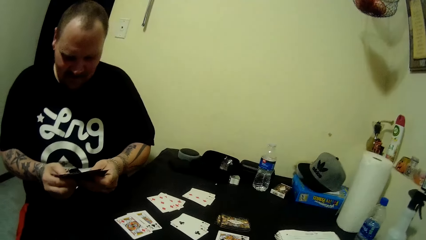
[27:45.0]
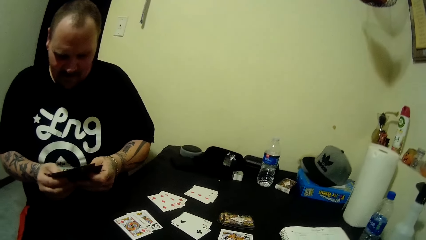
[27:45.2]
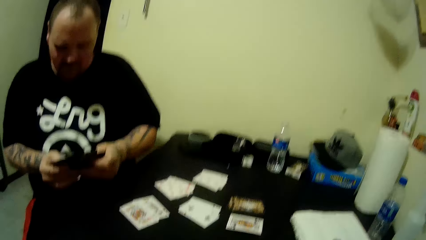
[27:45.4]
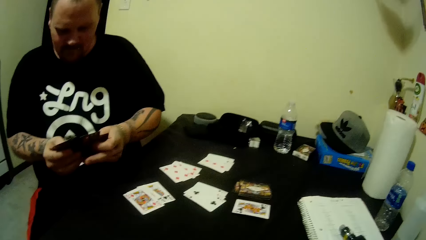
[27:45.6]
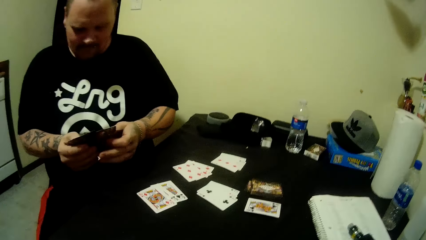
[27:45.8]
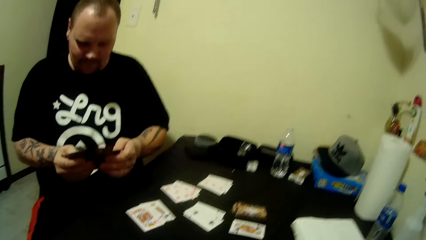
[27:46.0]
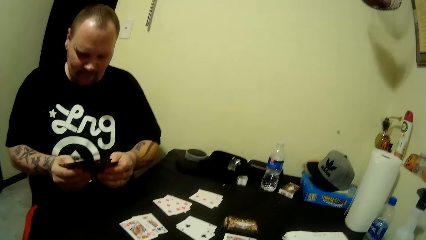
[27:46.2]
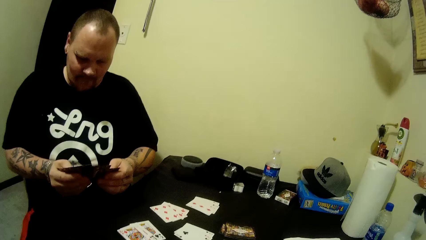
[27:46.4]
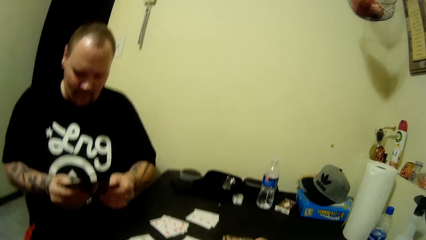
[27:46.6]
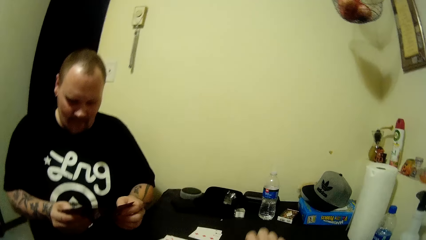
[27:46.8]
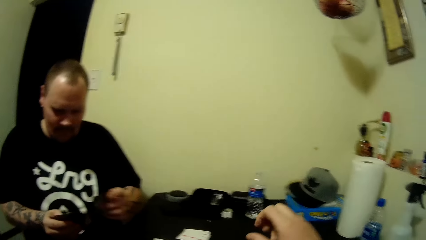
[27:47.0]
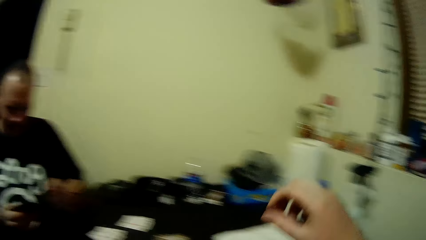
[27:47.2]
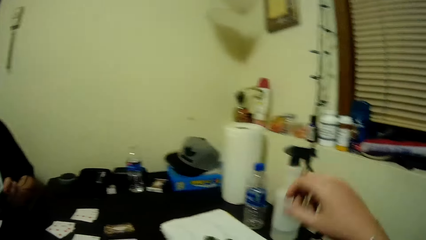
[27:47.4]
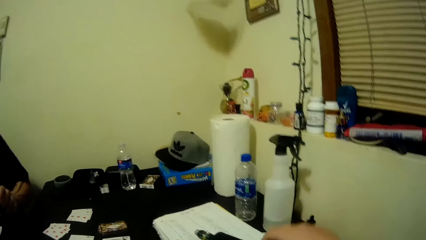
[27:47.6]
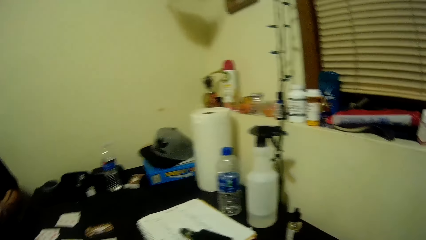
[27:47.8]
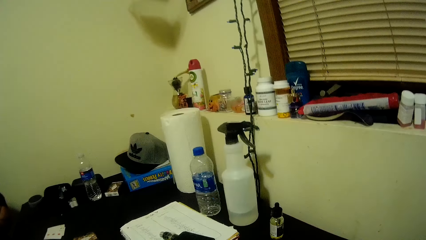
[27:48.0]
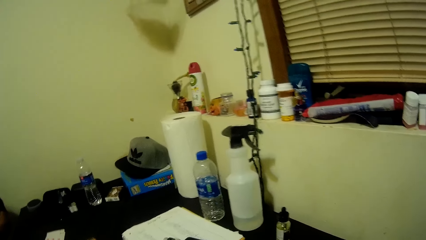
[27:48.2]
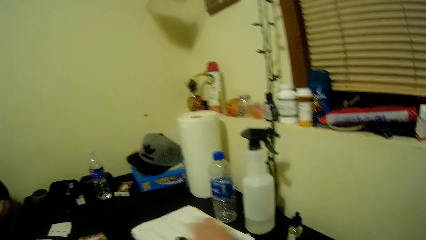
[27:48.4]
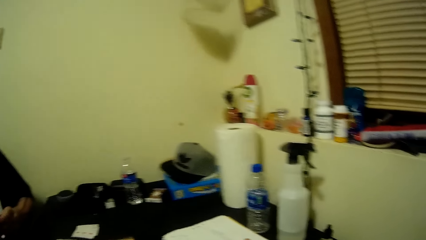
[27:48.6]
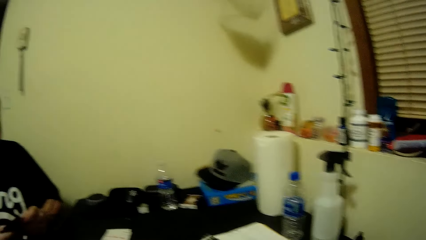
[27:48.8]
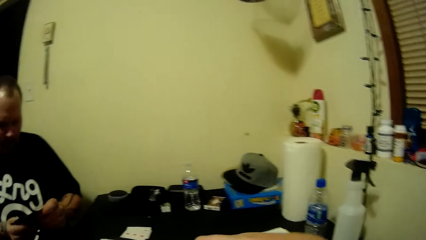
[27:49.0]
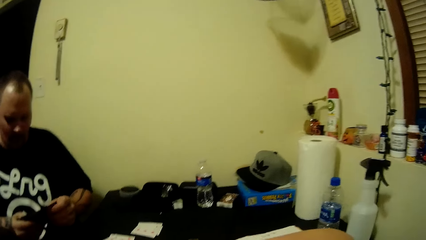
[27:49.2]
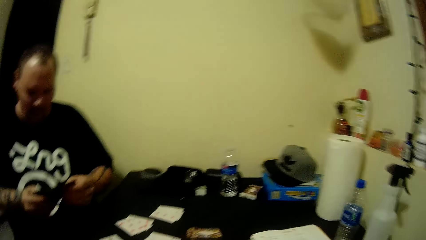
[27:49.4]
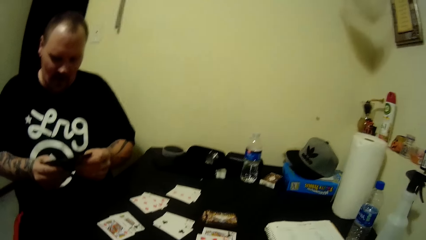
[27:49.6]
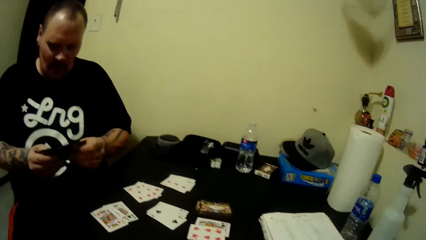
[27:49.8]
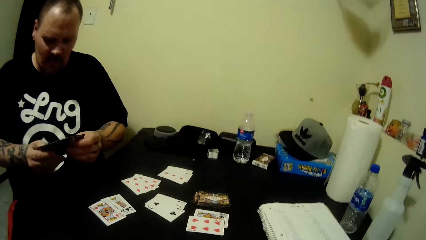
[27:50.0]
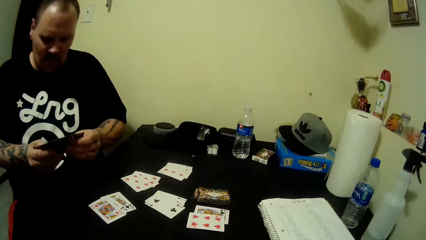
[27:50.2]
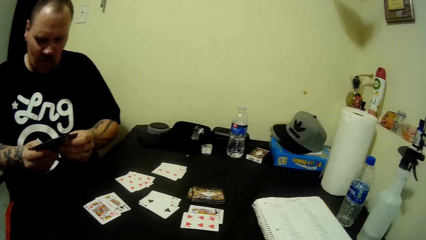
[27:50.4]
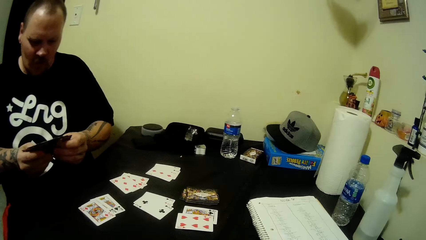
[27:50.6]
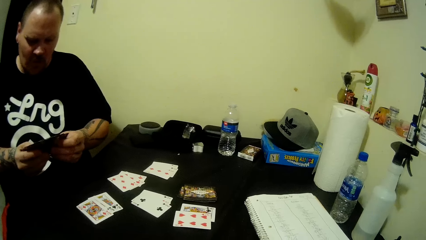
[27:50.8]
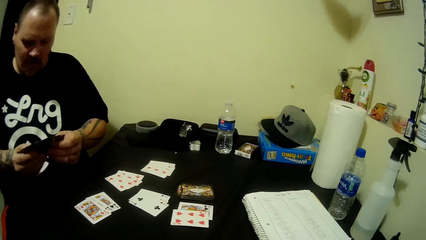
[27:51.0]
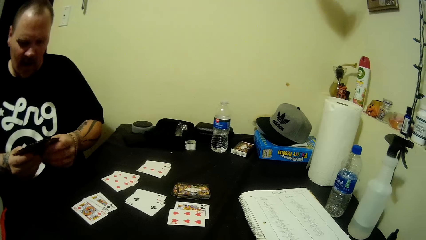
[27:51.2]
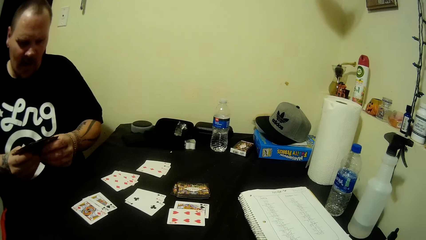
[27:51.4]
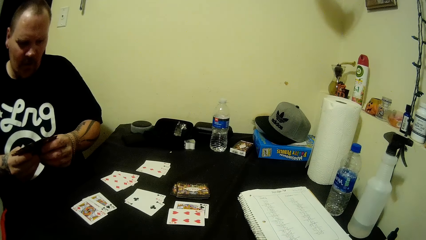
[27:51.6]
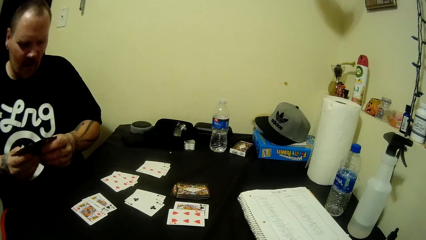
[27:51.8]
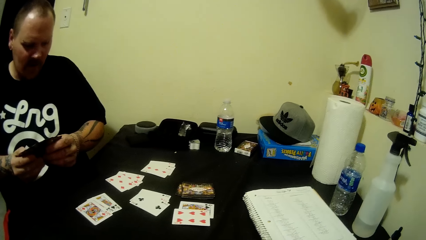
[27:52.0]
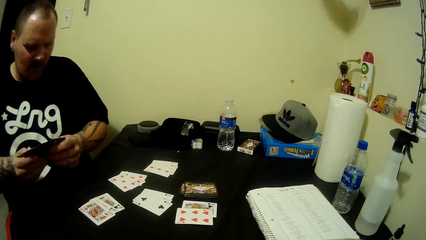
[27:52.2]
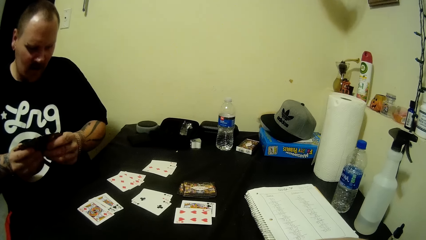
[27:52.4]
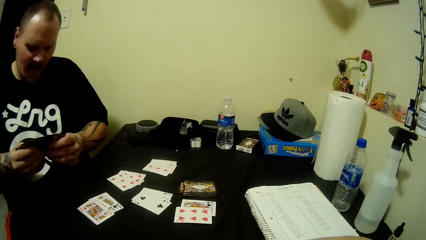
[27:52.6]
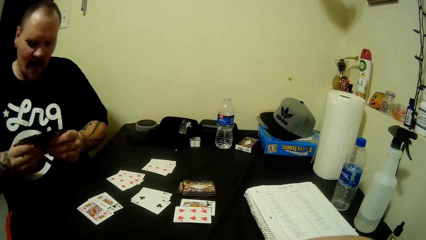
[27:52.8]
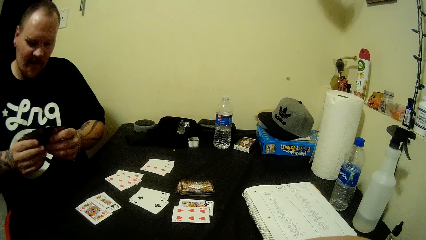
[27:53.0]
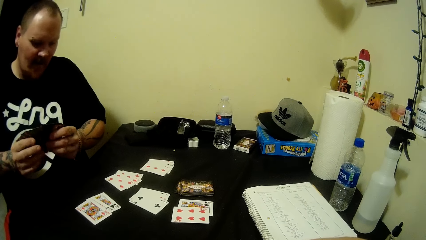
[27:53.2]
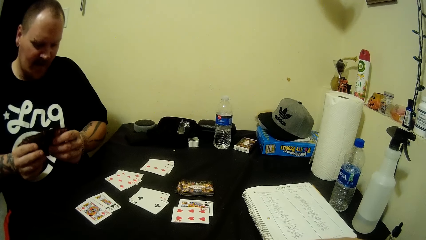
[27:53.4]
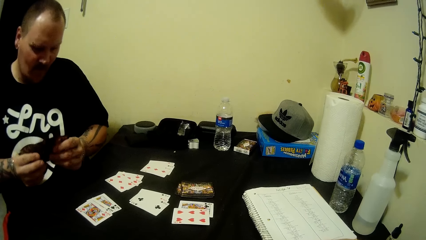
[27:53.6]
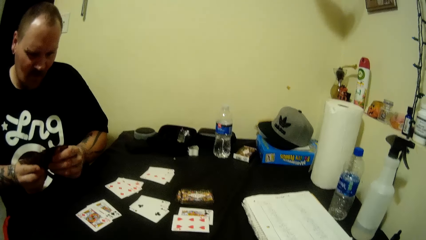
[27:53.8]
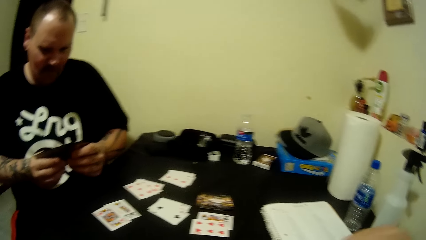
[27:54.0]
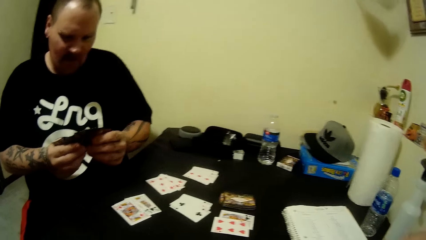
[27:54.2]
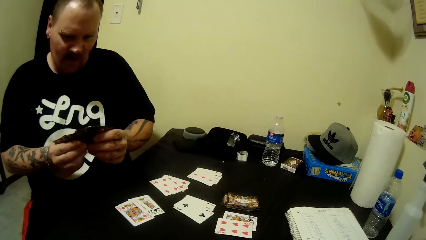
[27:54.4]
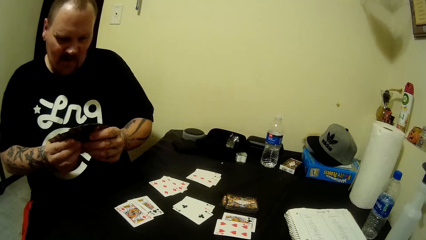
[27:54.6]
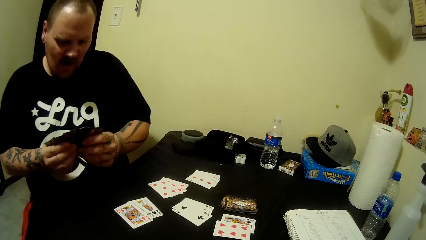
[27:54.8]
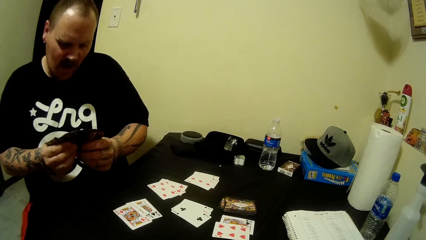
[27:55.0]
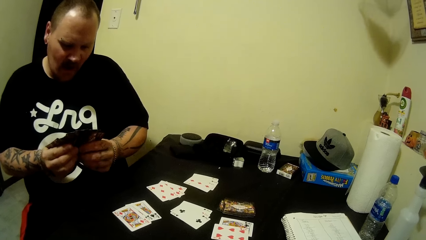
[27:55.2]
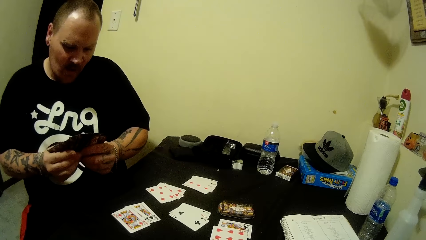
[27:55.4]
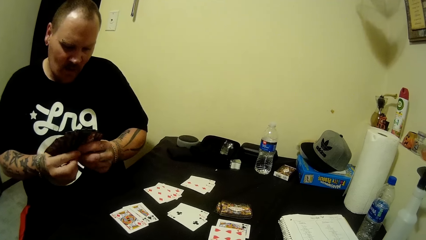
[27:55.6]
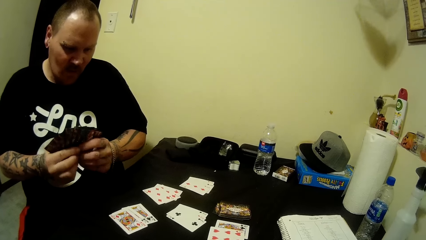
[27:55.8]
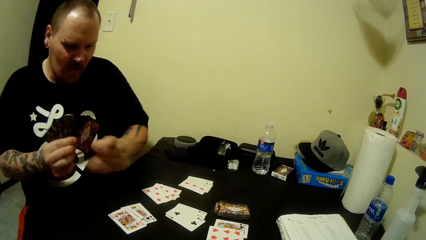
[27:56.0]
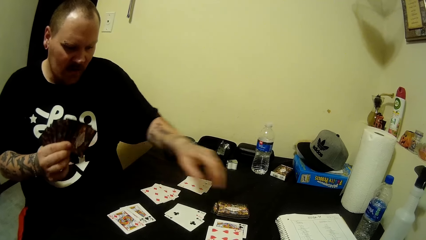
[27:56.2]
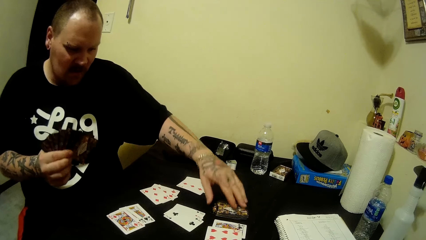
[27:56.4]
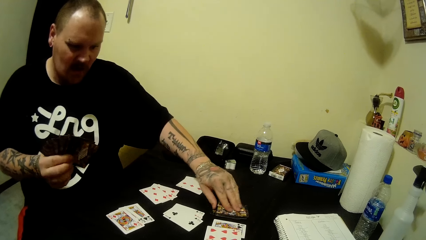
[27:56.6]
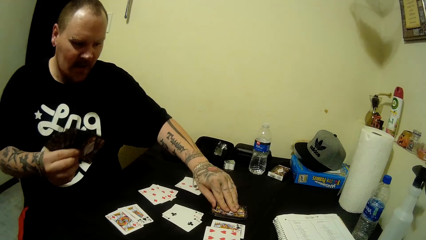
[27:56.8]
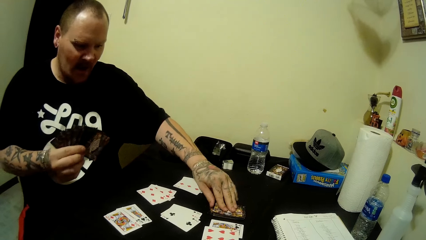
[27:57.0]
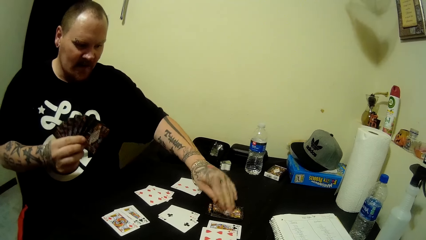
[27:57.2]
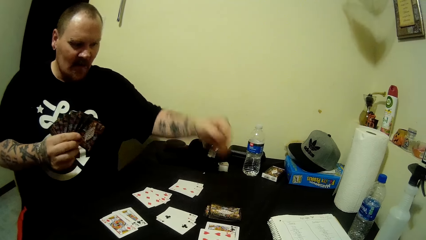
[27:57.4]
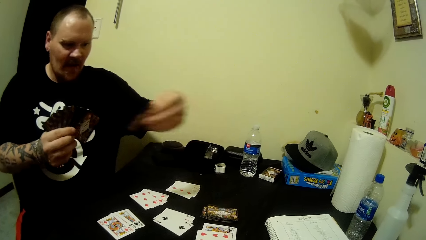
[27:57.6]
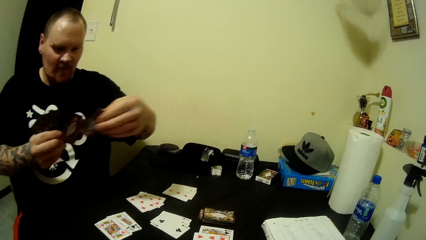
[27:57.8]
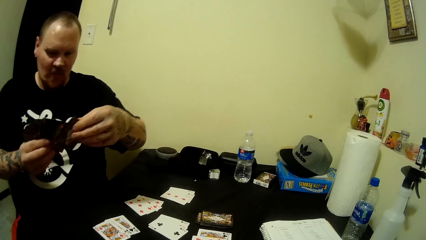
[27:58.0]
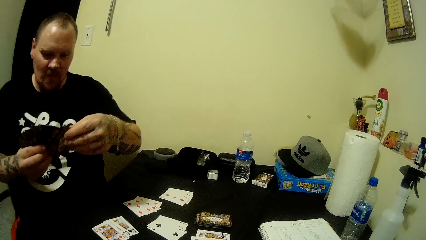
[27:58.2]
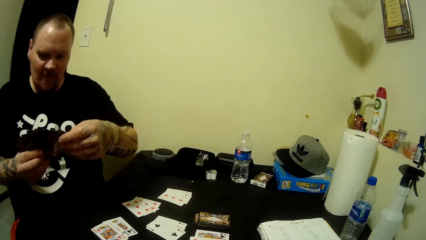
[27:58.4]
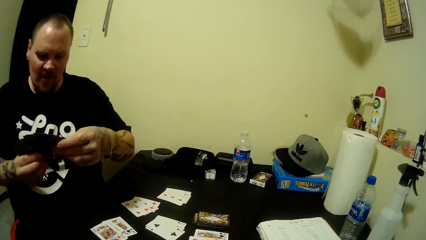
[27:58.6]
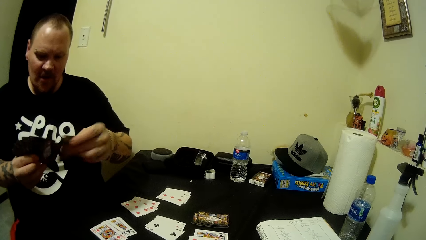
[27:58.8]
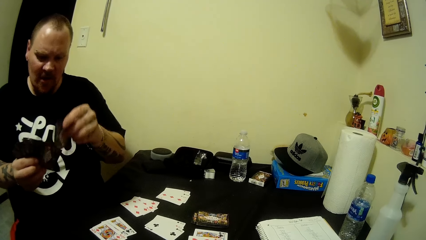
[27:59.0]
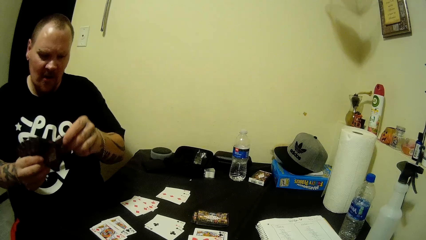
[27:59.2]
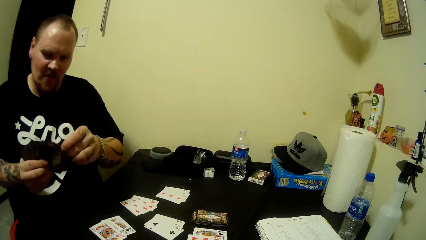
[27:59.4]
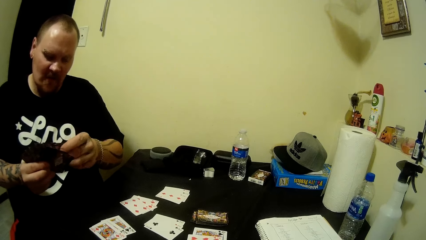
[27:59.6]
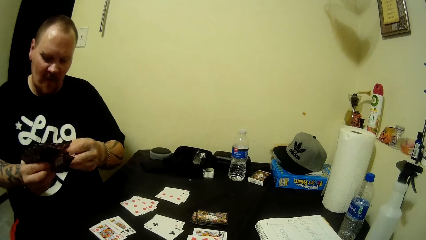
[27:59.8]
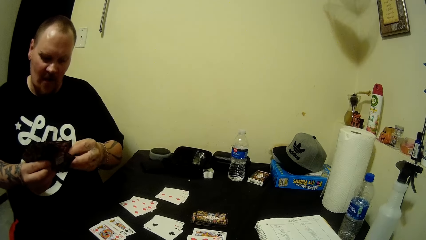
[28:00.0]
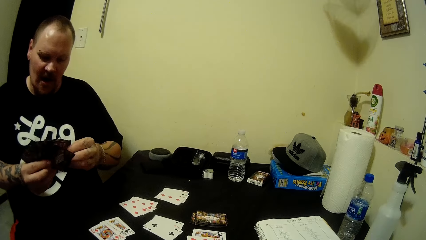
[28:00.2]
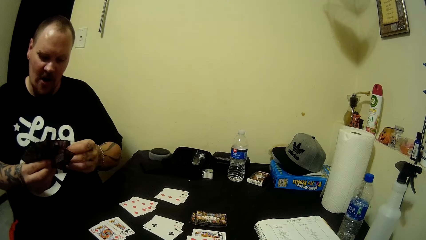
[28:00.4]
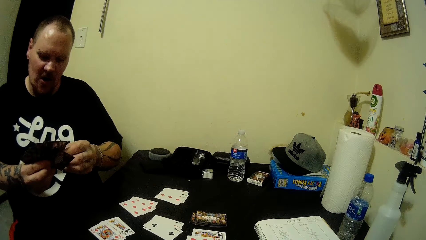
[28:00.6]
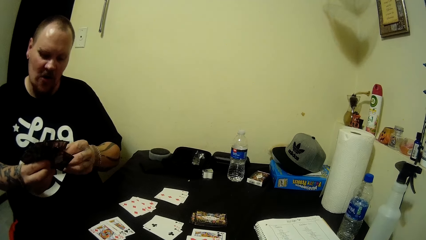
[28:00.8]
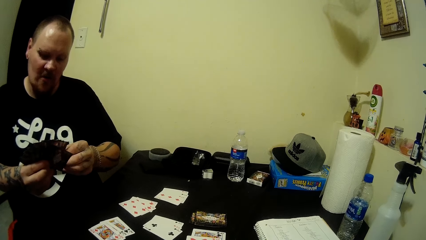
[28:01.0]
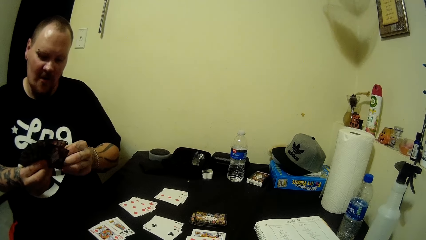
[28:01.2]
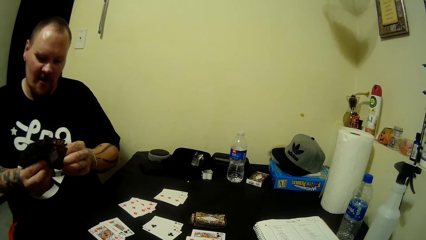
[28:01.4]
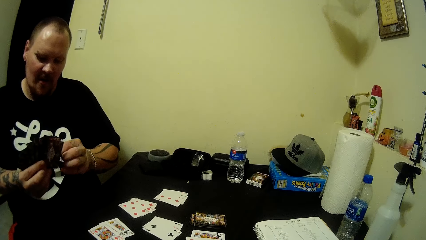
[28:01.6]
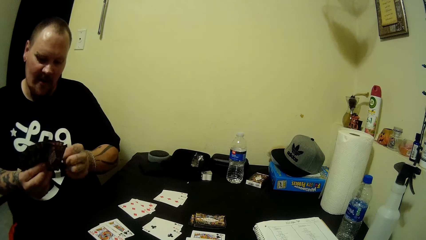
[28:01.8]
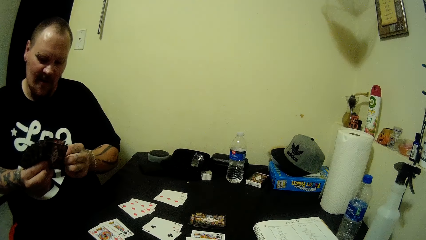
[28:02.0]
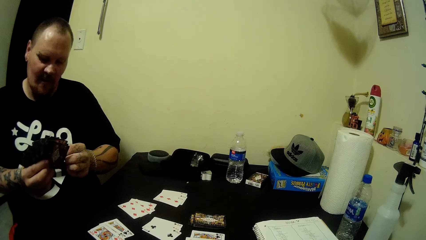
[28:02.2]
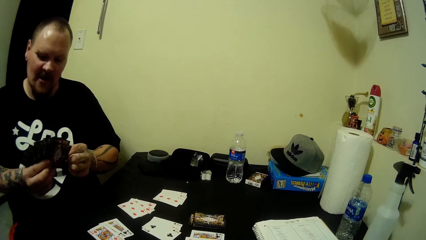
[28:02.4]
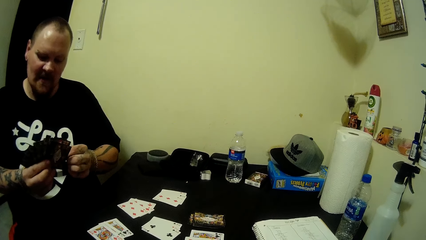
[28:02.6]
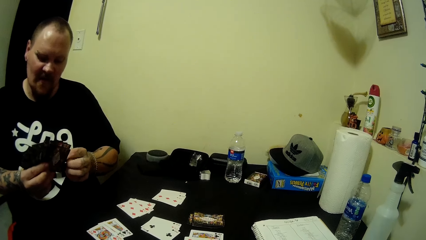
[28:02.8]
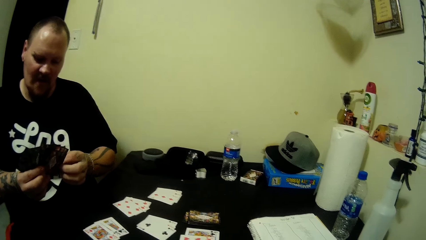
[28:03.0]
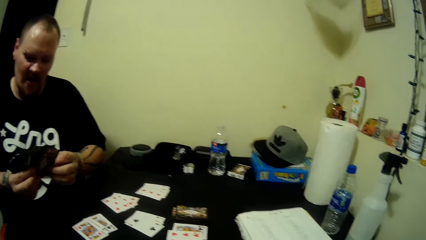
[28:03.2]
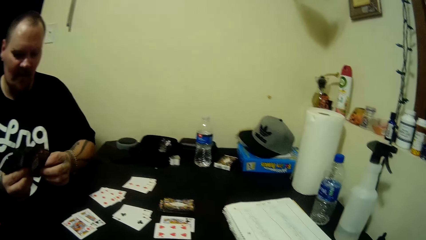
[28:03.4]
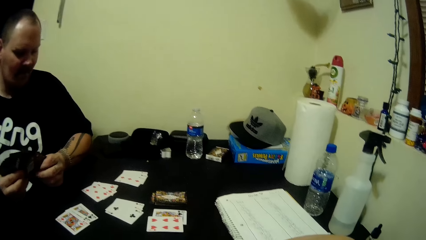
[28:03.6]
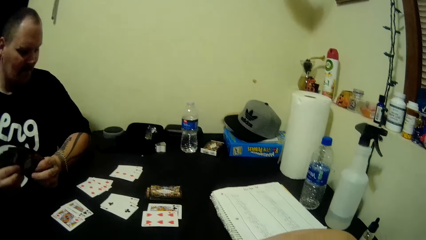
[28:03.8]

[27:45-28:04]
The camera wearer looks around. They converse. They move the hand. A man looks at the cards, converses, passes the cards to the right hand, picks the card, puts the card on the hand, arranges the cards, and converses.
